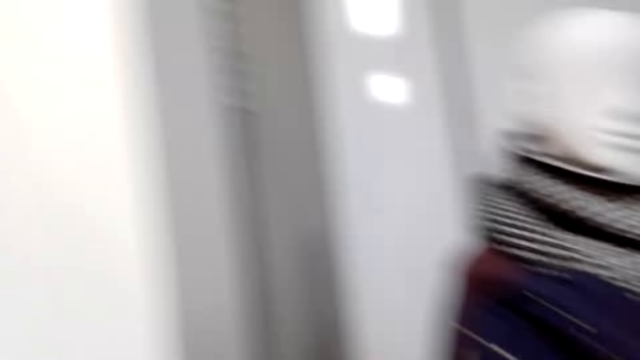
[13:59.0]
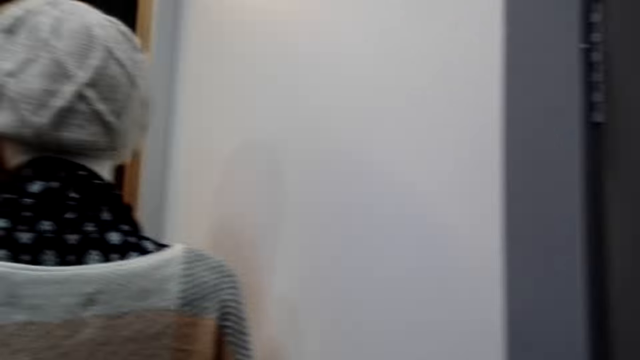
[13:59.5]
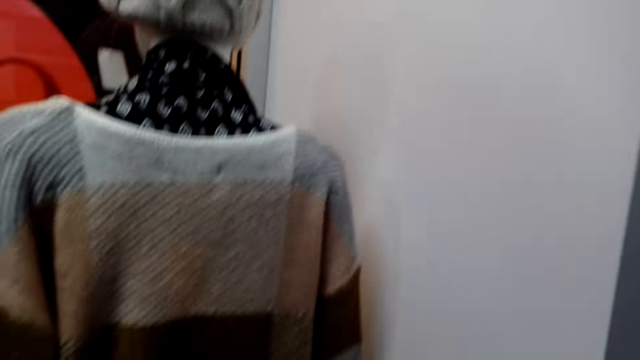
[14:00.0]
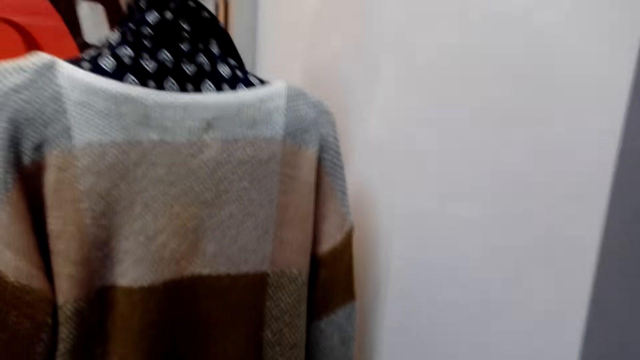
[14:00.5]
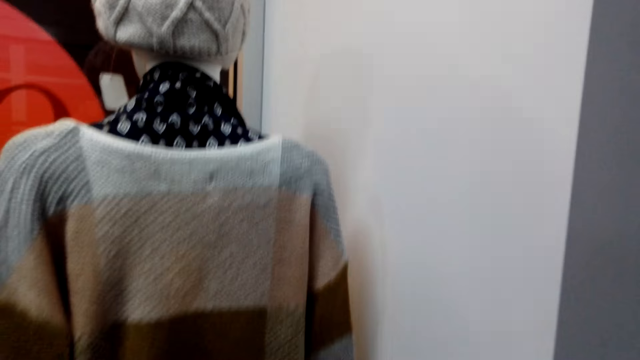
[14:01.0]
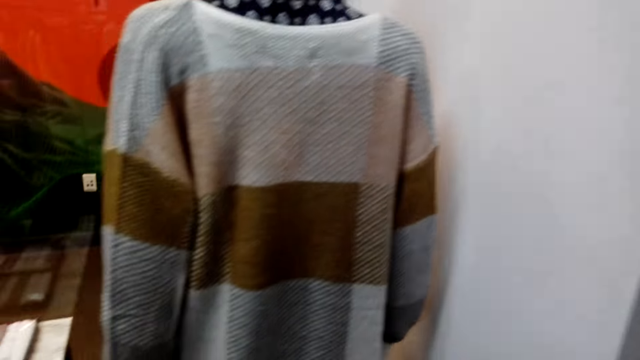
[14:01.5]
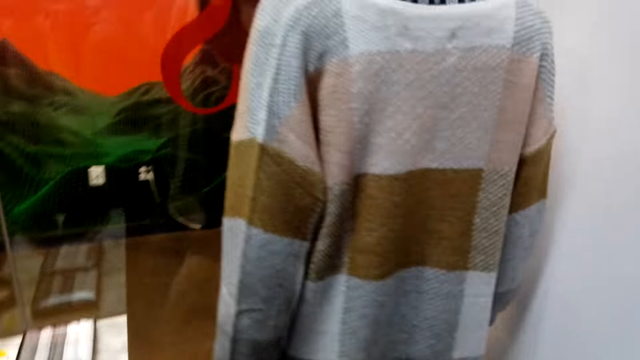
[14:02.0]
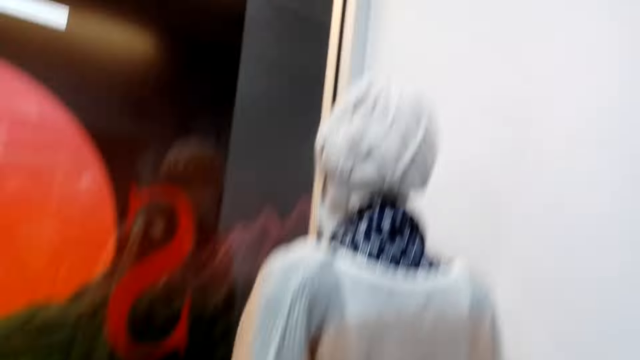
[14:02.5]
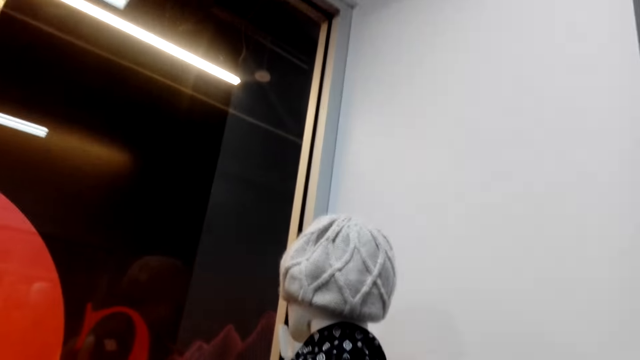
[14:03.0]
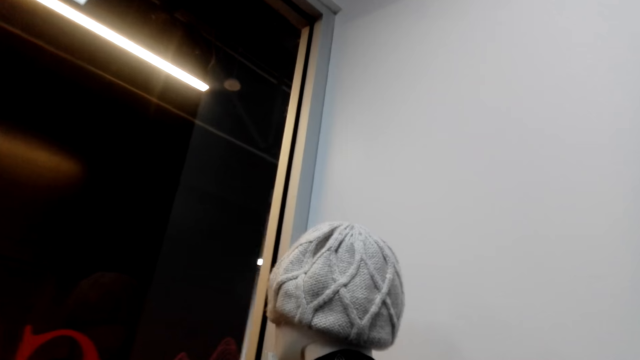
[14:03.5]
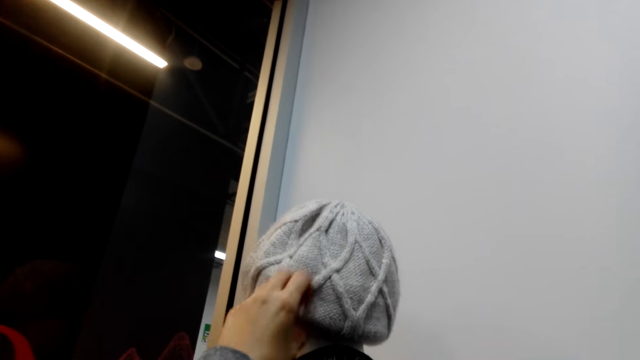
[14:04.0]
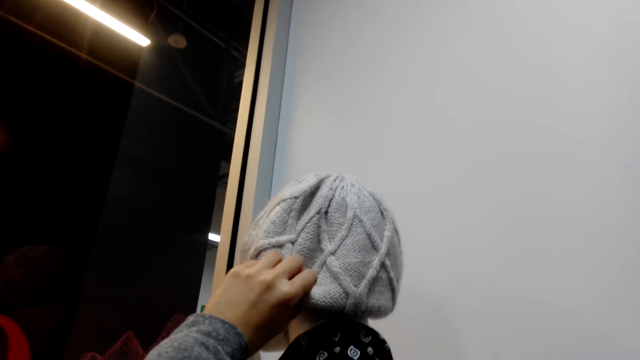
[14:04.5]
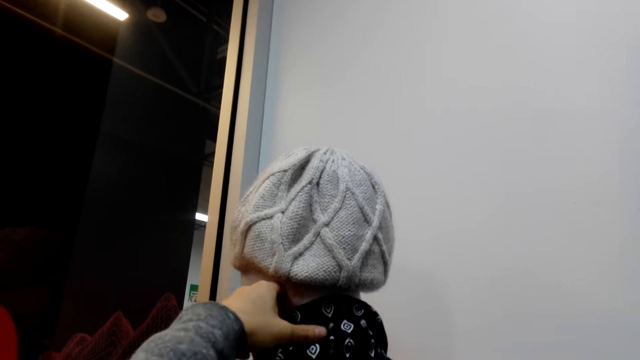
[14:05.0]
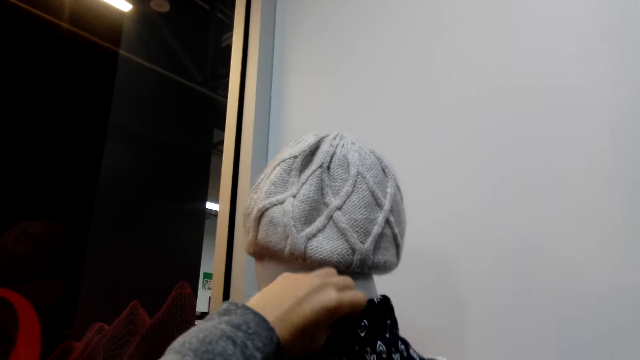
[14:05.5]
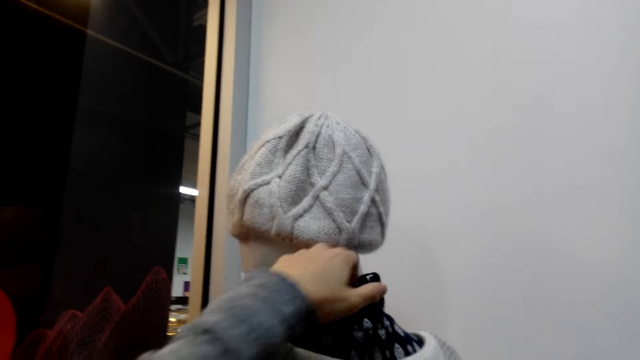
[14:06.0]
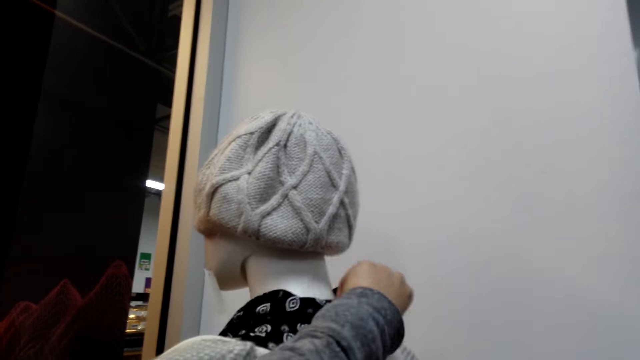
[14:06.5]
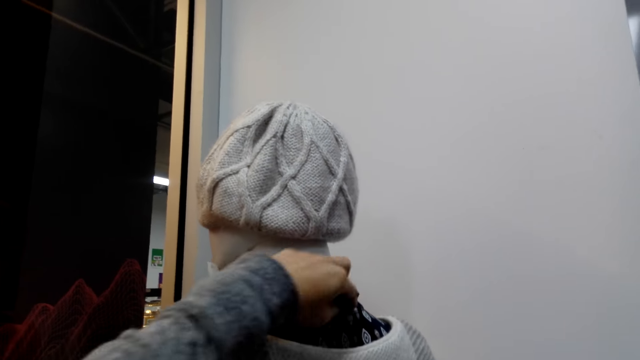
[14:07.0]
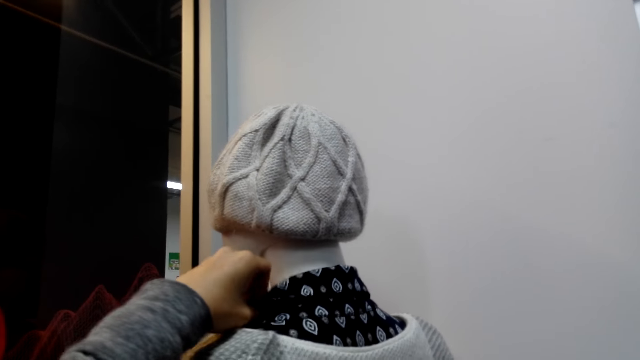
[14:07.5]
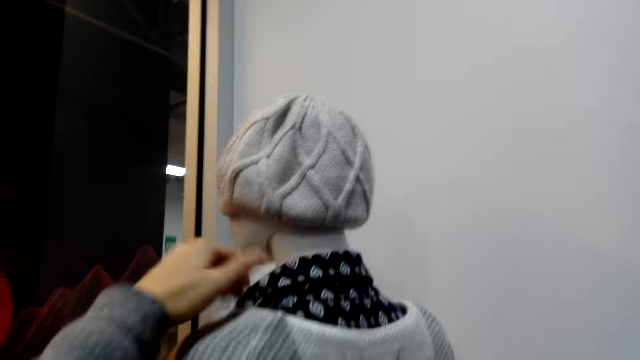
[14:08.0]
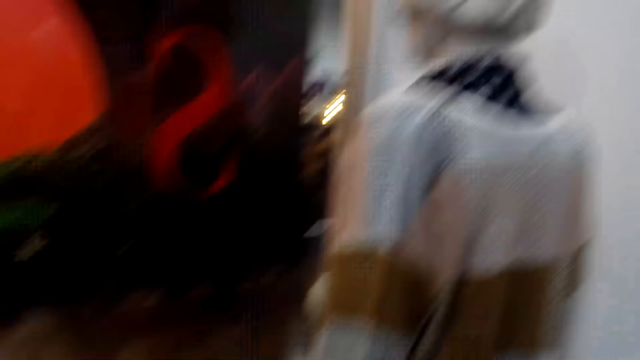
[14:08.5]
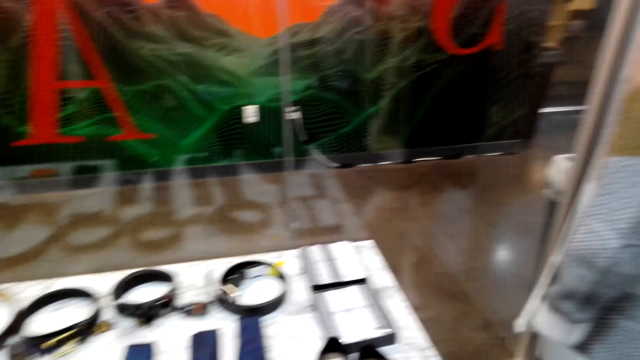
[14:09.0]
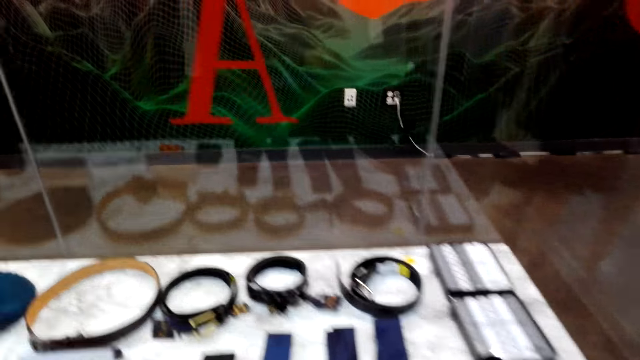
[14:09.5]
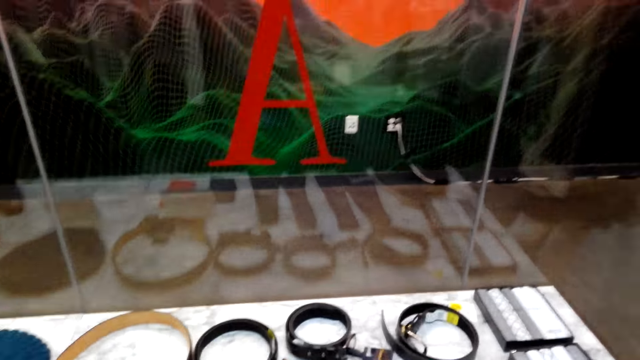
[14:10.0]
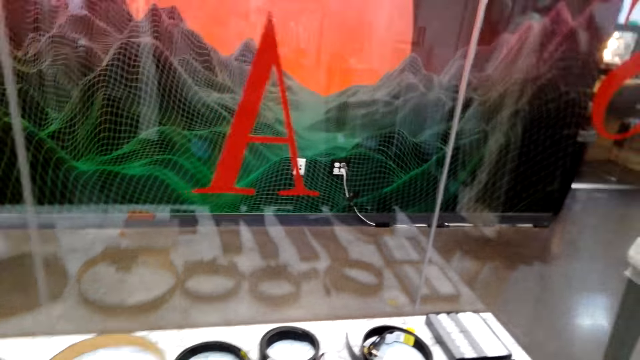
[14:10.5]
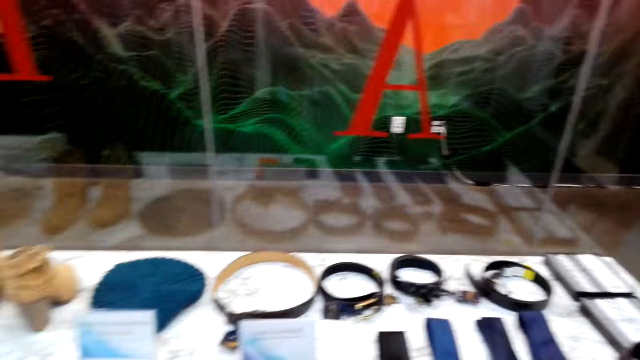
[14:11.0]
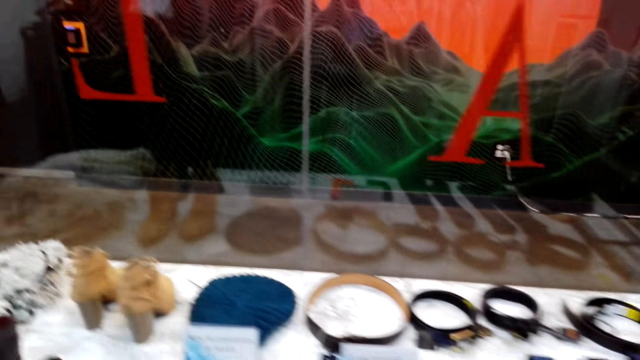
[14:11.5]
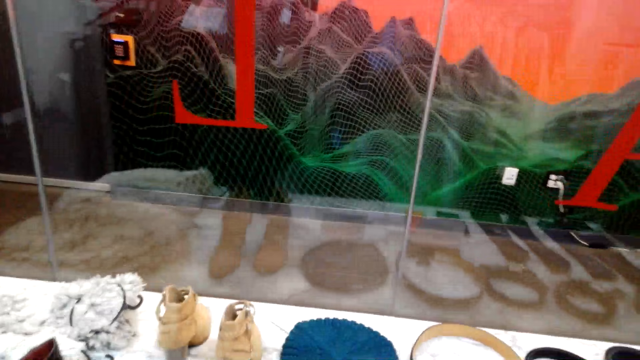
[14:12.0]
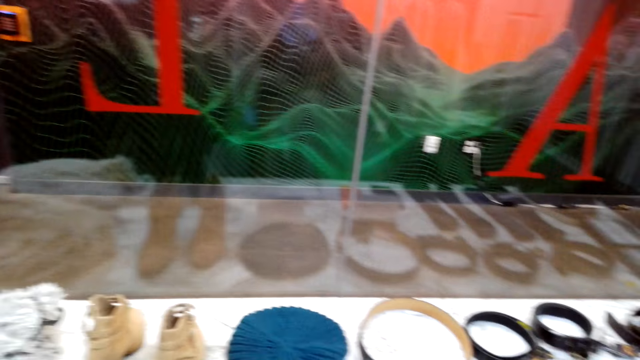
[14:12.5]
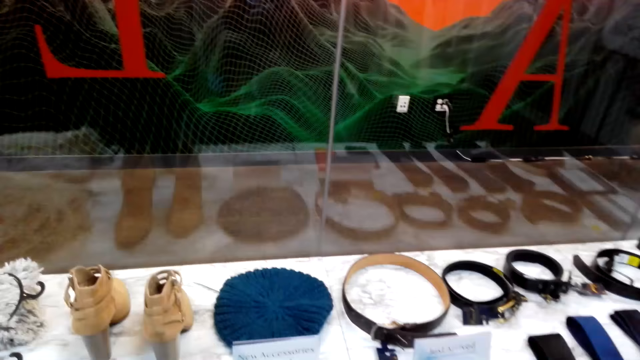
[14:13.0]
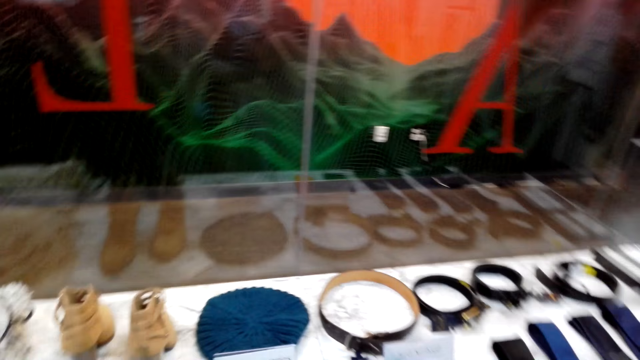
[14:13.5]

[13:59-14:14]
The camera wearer walks around the shop. They touch a scarf from the dummy, touch a cap and touch a top from the dummy. They walk around the shop.

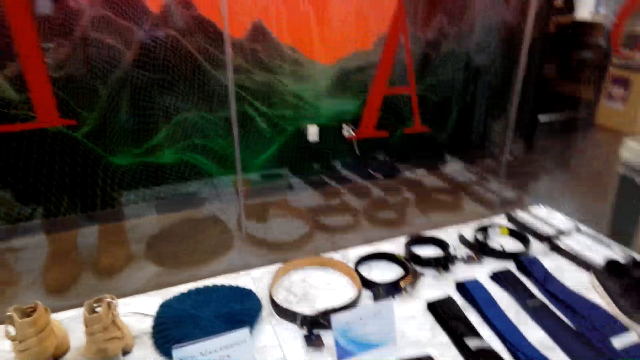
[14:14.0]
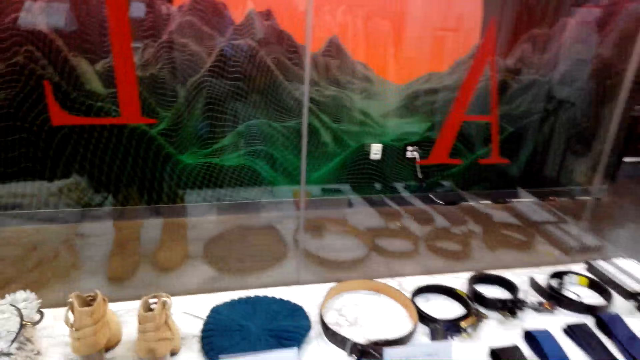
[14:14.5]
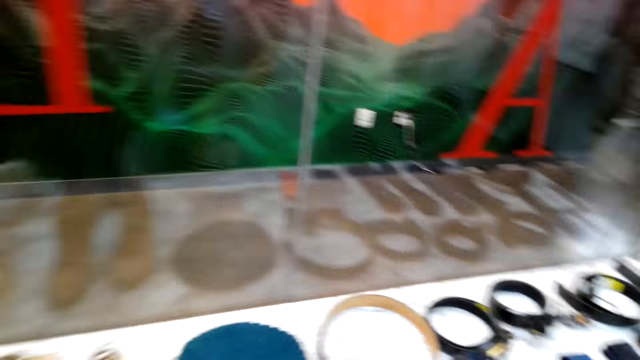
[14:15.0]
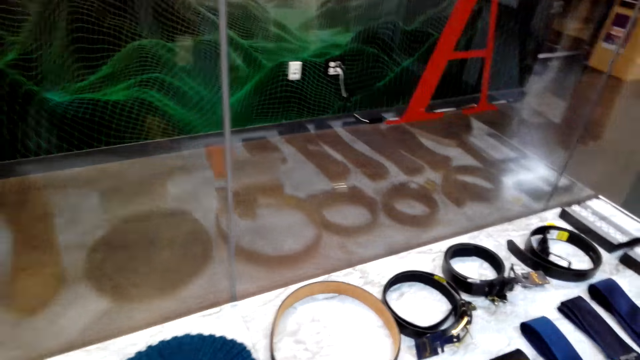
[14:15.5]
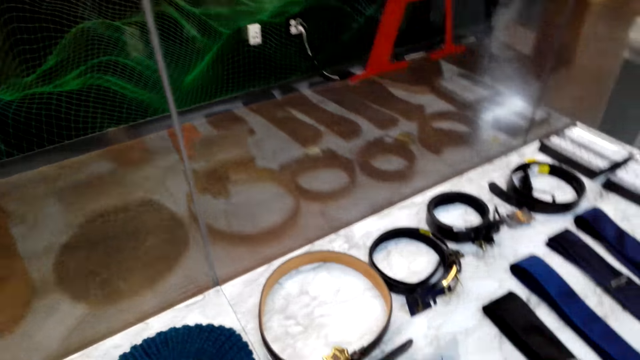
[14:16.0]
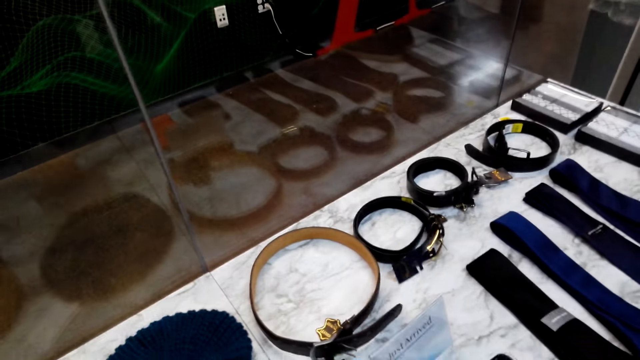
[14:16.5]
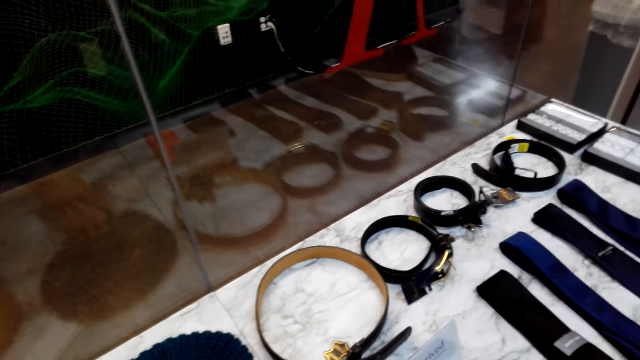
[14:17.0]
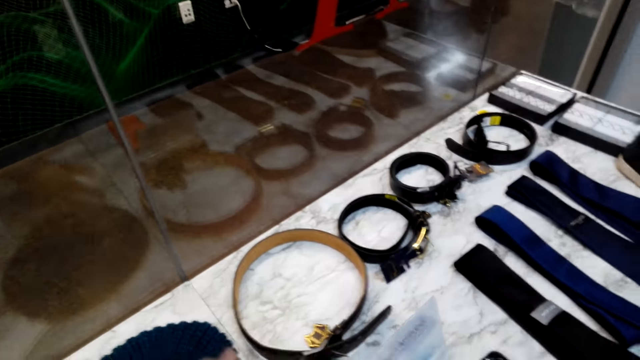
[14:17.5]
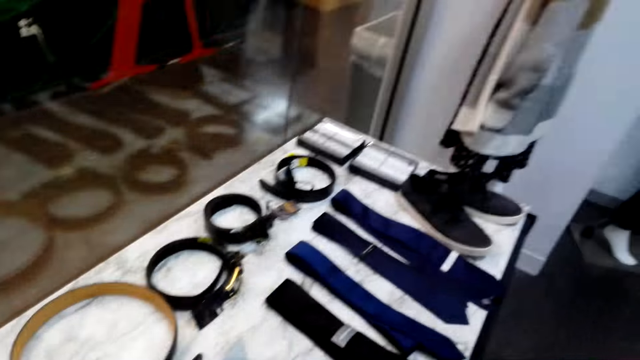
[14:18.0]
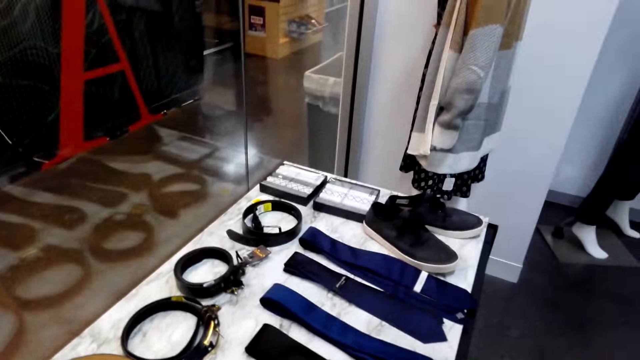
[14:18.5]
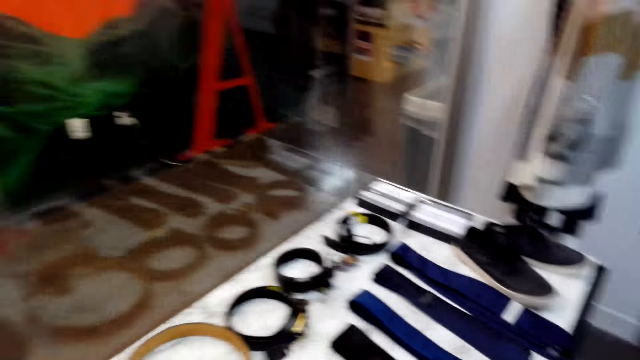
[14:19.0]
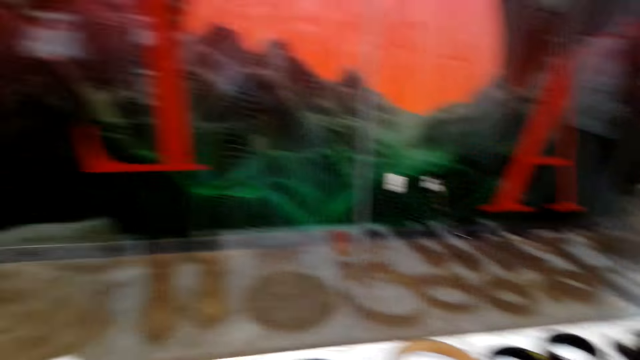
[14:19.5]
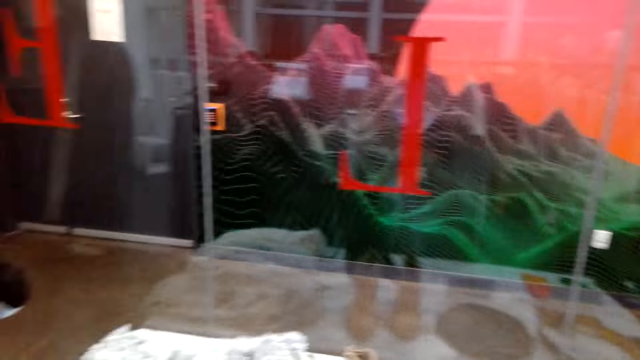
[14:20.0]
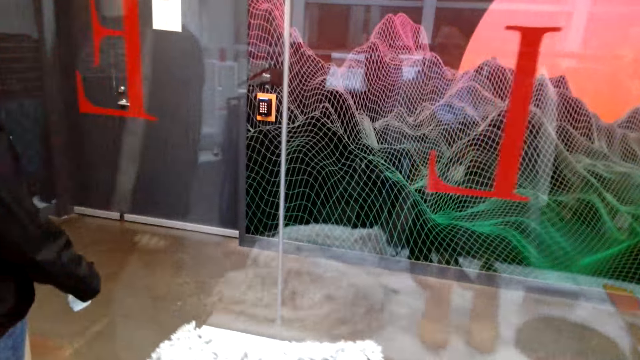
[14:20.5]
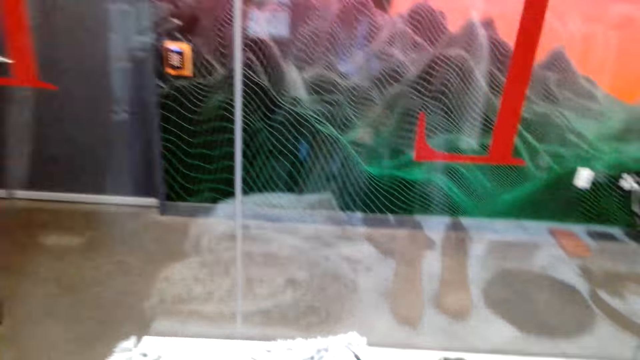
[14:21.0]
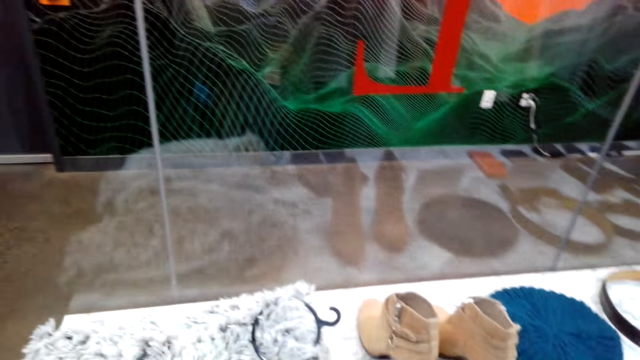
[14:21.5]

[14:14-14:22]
The camera wearer looks around.
